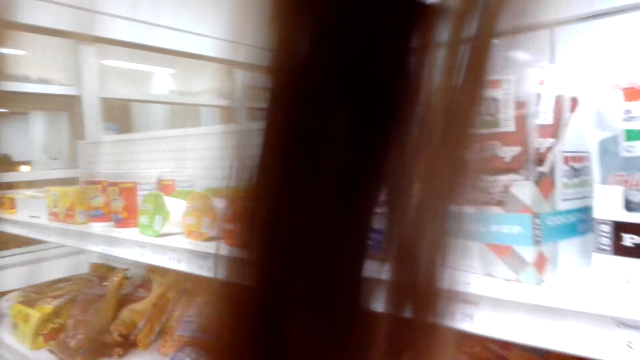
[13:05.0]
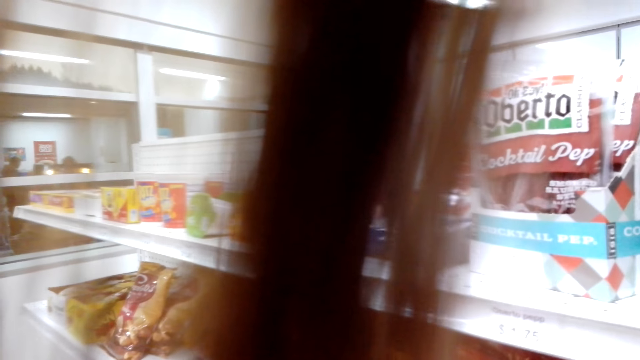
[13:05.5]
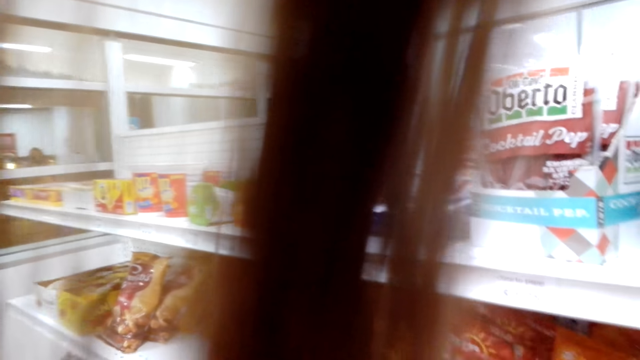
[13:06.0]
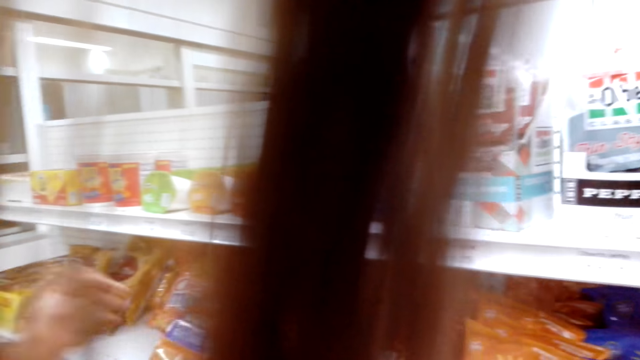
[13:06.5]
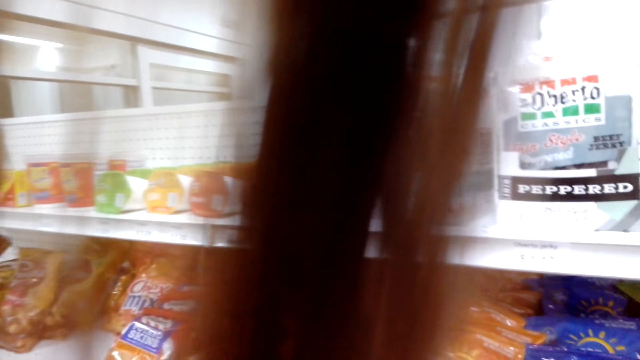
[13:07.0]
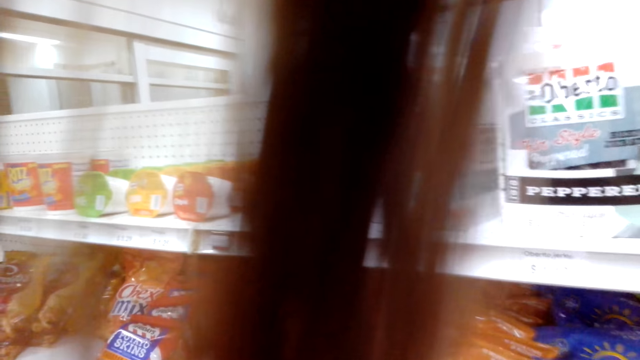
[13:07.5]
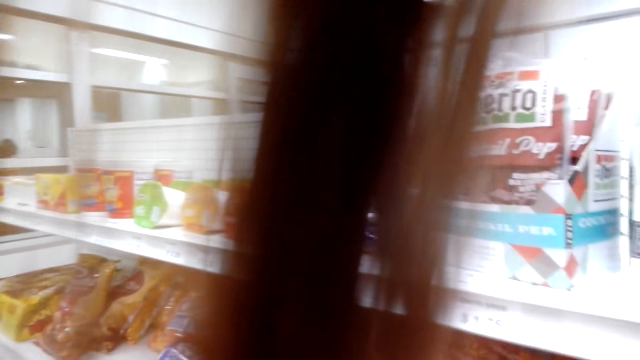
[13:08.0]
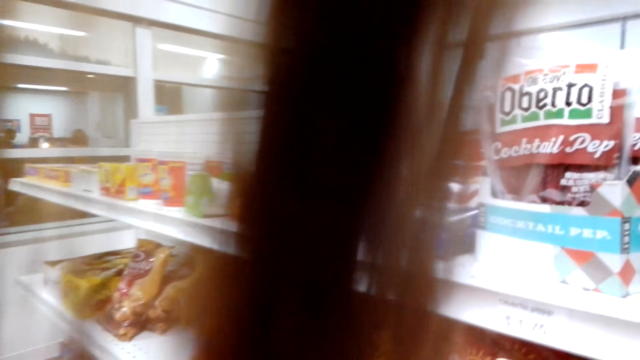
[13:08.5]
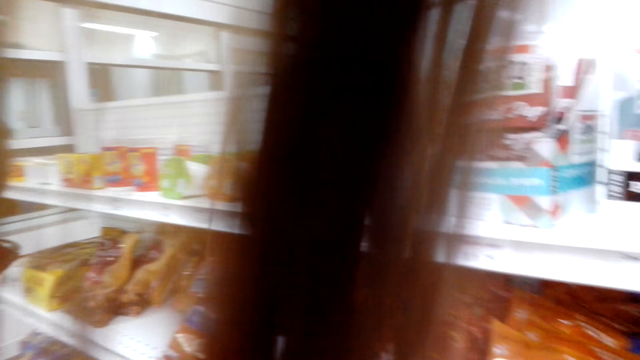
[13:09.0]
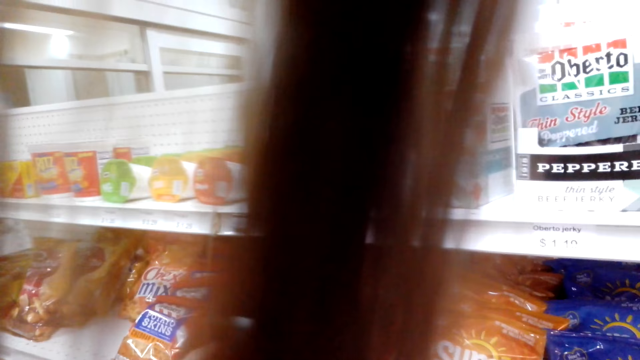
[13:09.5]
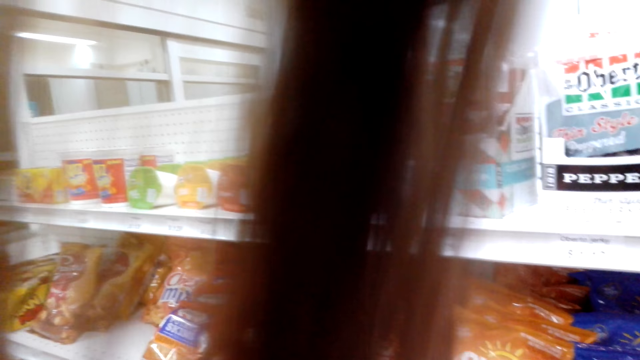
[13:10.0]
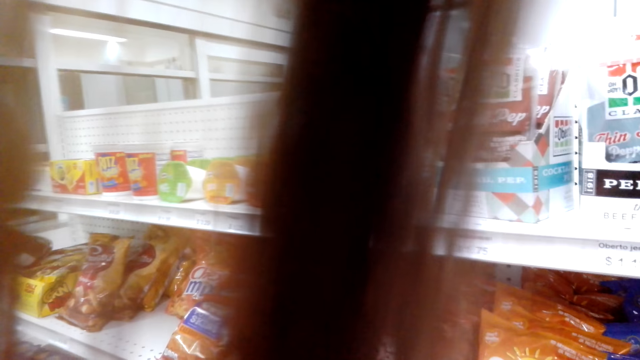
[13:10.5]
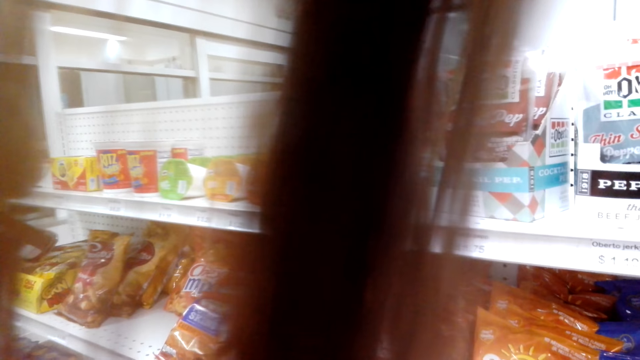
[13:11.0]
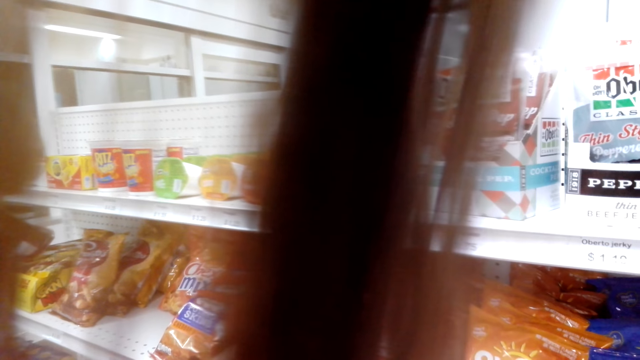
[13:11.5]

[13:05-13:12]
The person does hand movements.

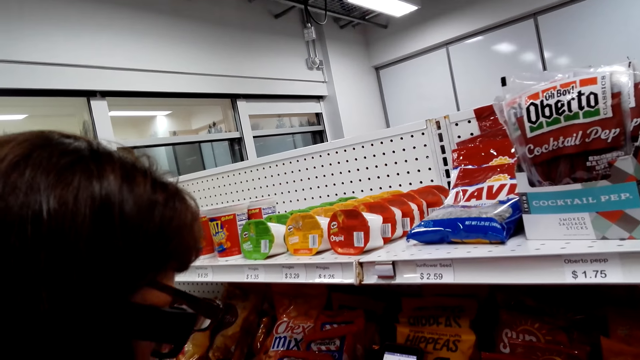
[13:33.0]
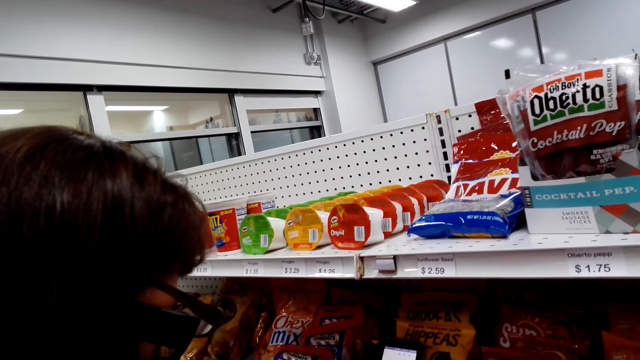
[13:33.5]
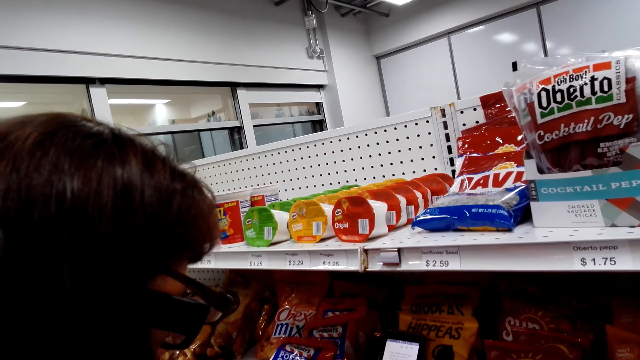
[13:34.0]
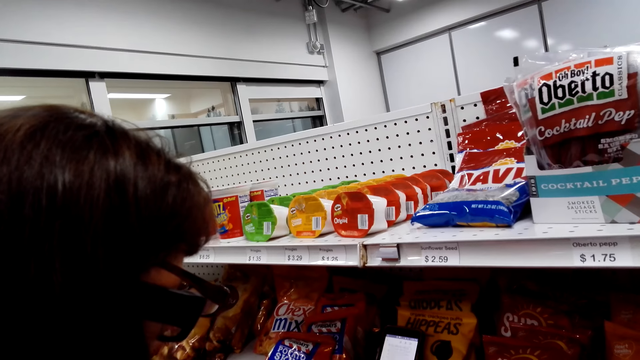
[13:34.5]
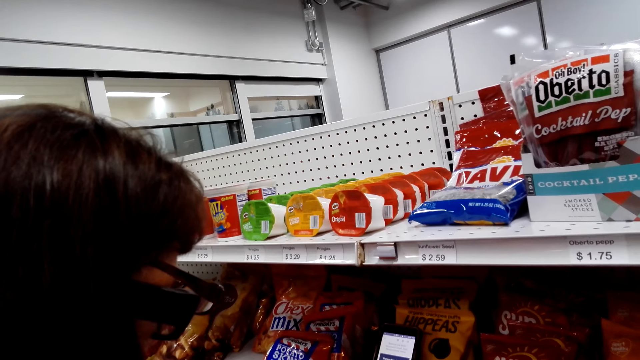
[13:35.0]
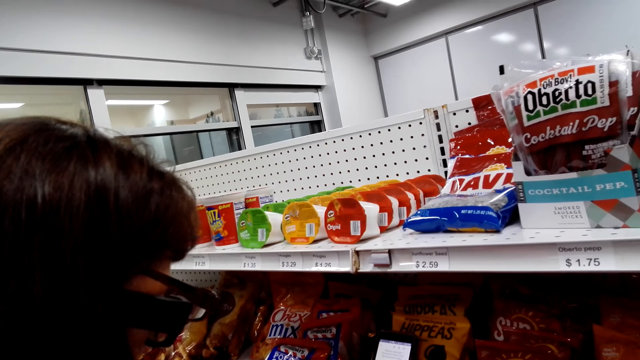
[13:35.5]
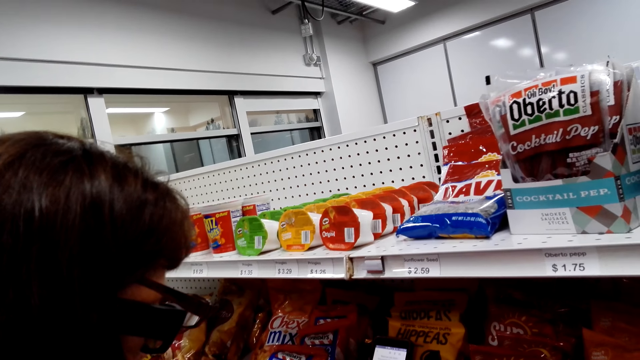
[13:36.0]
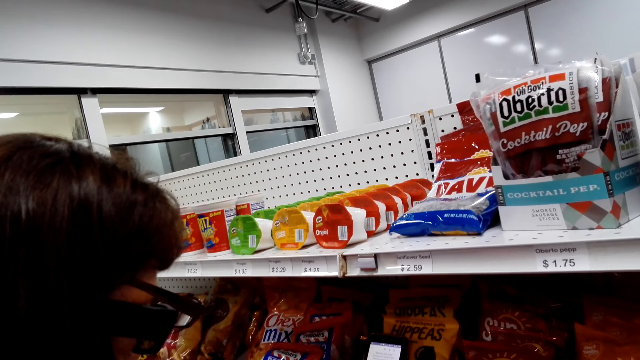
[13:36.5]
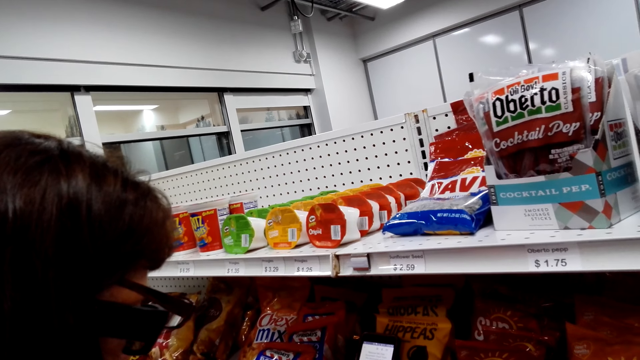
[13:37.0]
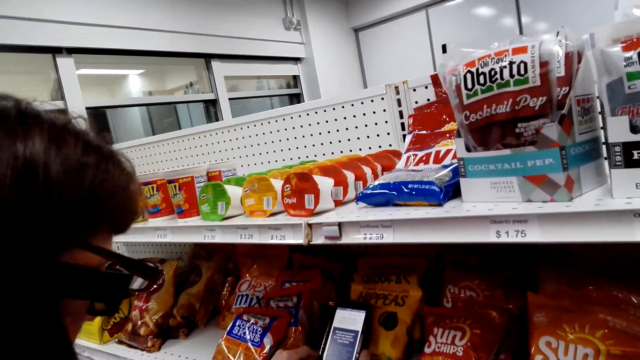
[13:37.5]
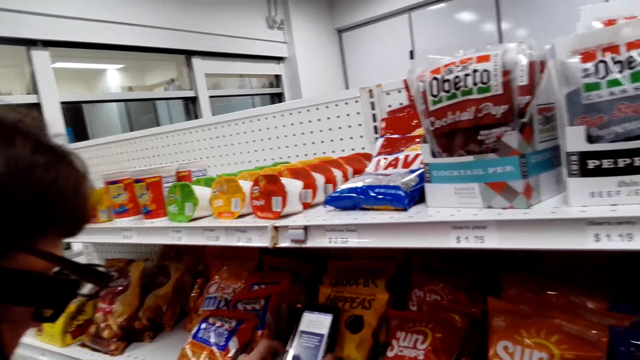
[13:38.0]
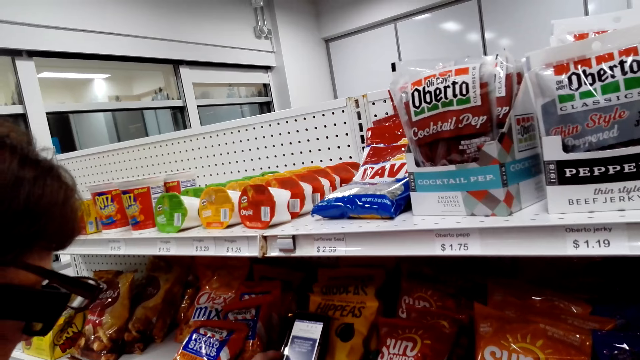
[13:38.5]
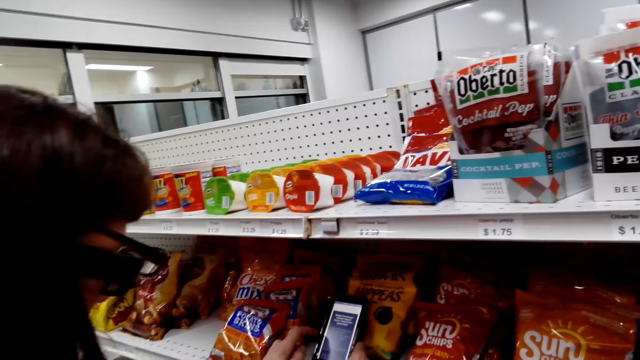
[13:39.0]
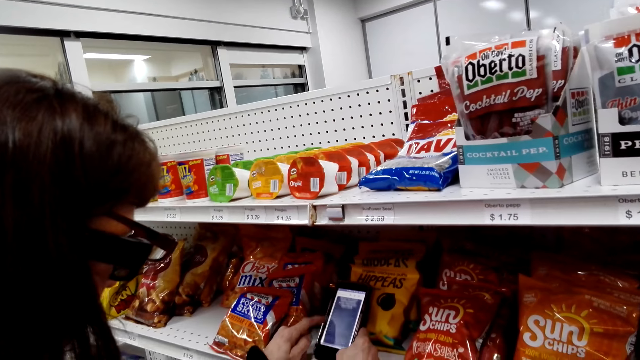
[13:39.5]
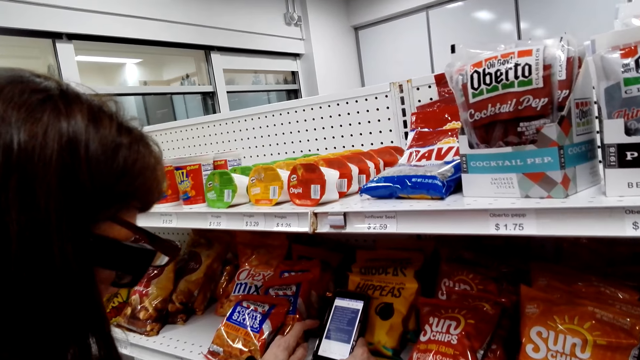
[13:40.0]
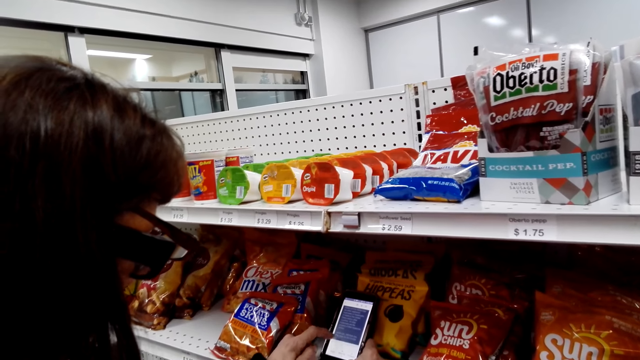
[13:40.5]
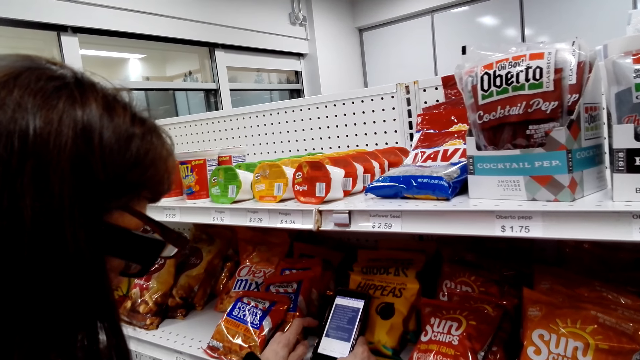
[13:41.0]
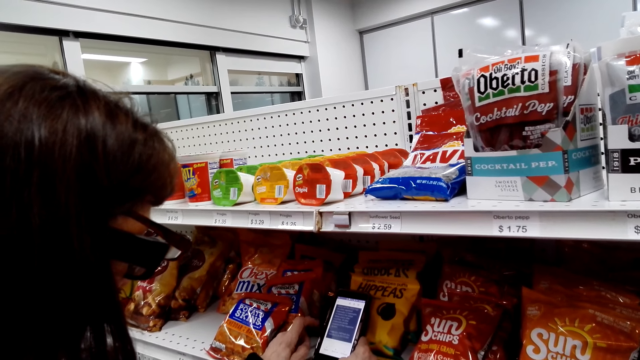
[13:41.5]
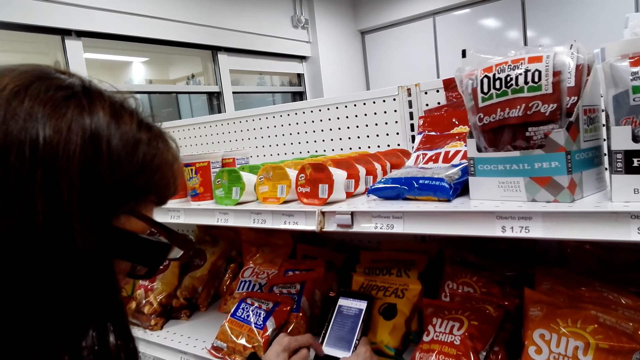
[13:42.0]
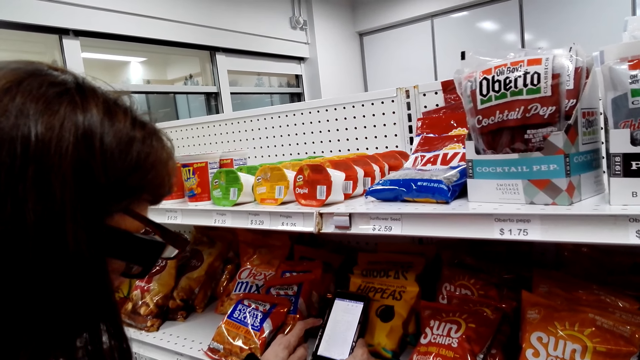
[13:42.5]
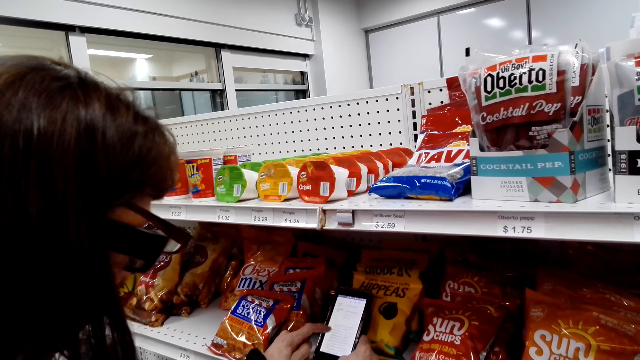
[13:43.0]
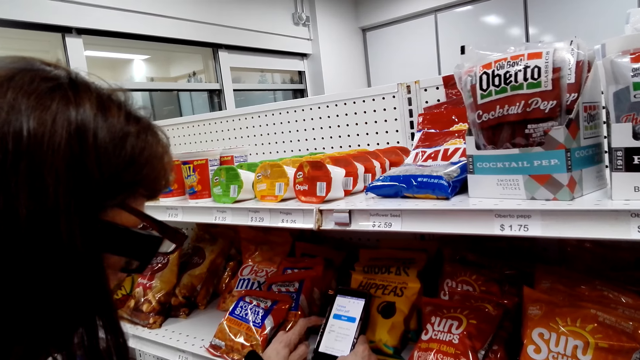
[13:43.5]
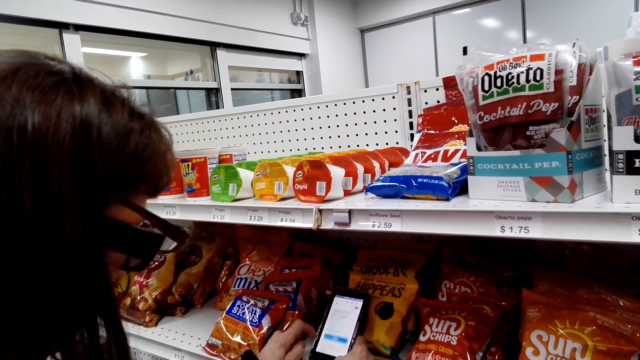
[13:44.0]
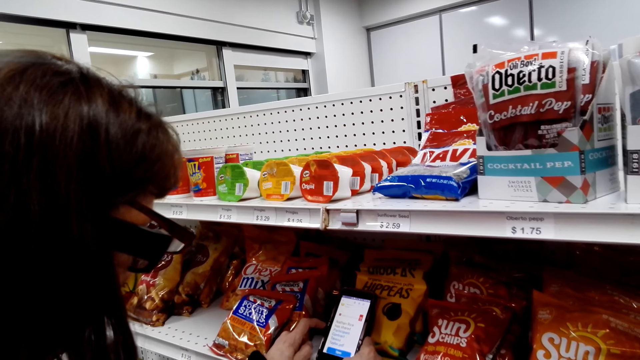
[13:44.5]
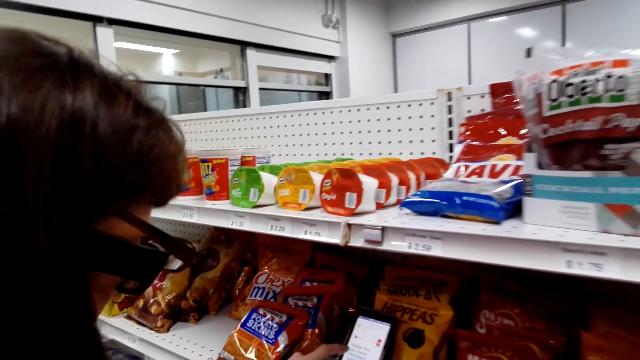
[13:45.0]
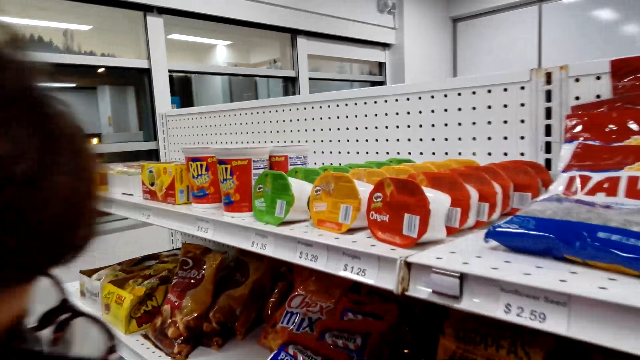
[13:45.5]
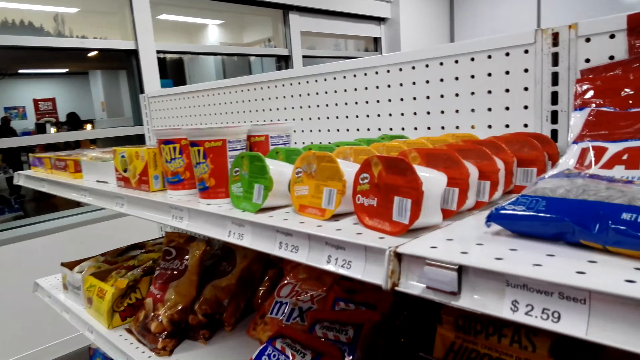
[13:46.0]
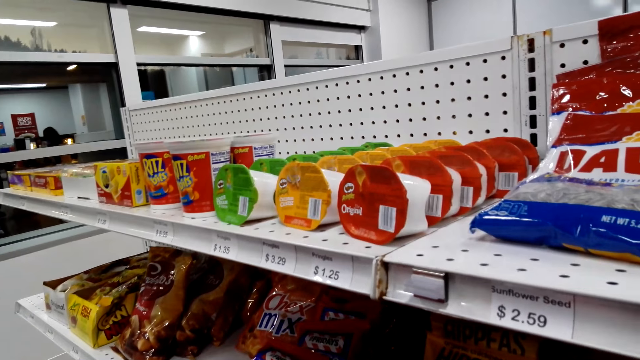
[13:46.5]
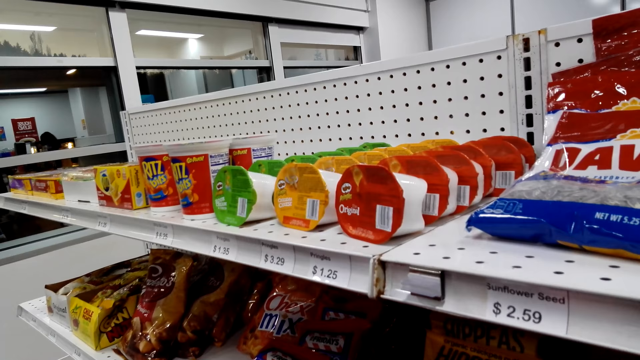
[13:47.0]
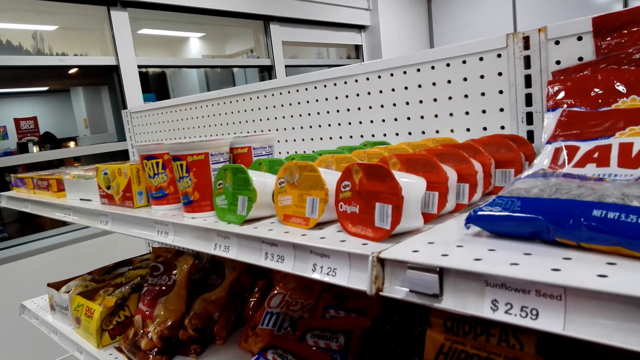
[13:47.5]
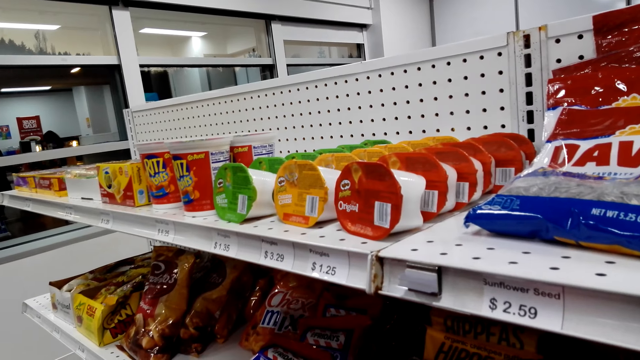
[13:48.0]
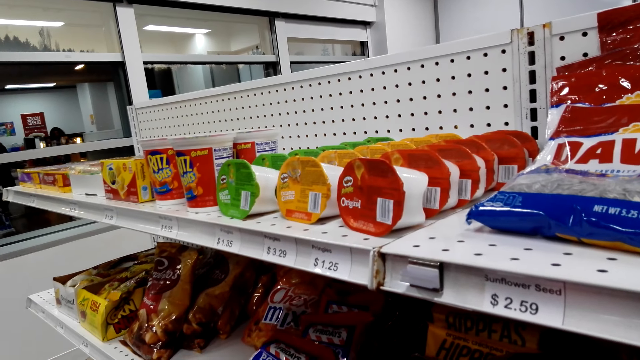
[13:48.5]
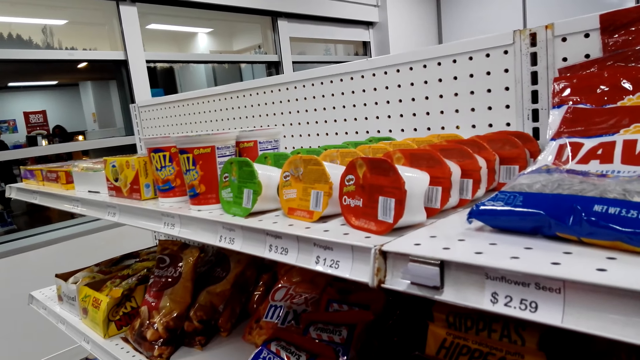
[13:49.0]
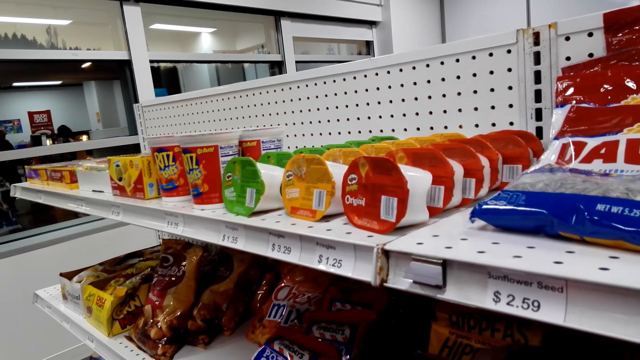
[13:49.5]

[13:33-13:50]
A lady operates her phone. The camera wearer looks around.
